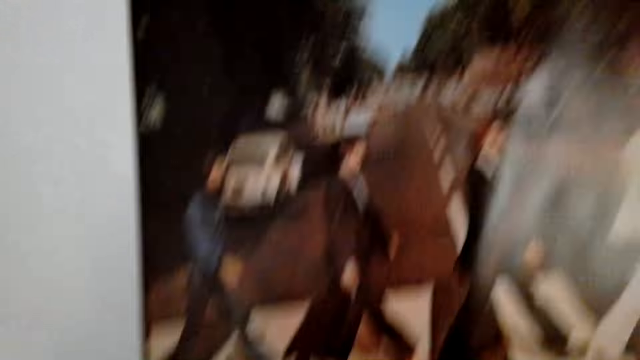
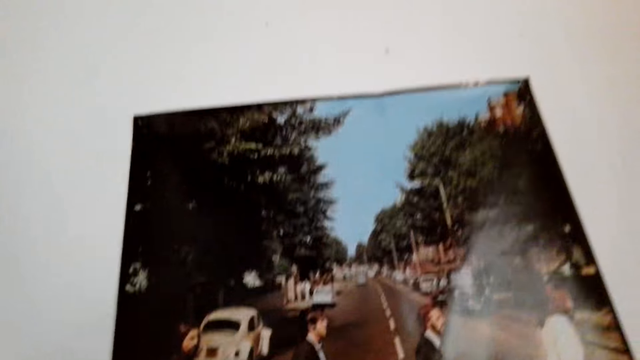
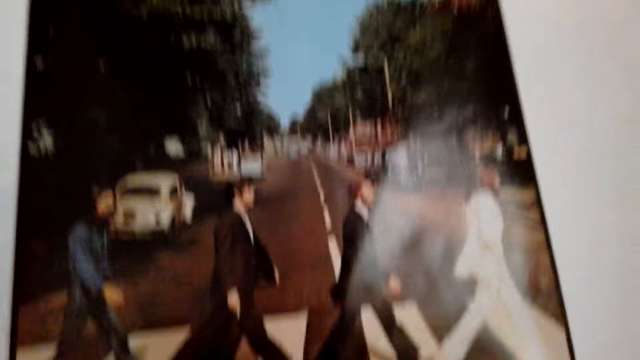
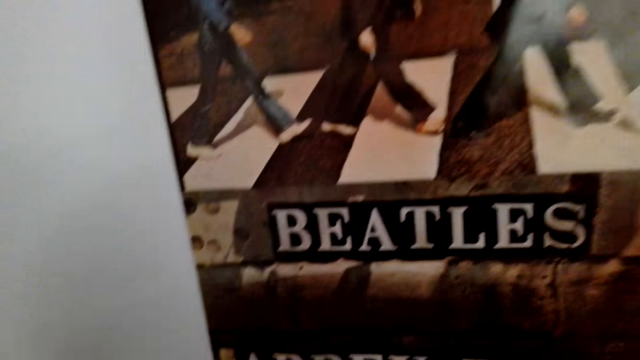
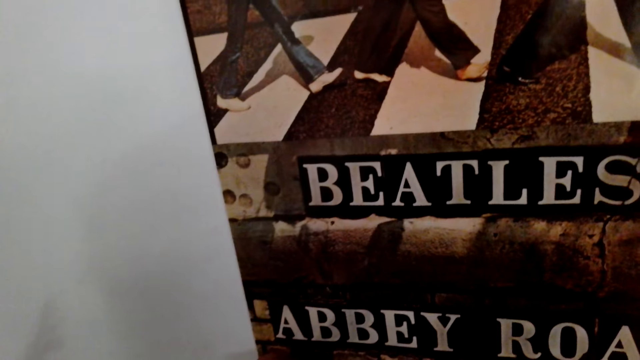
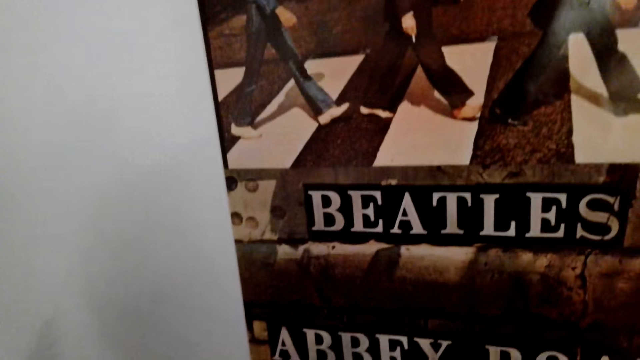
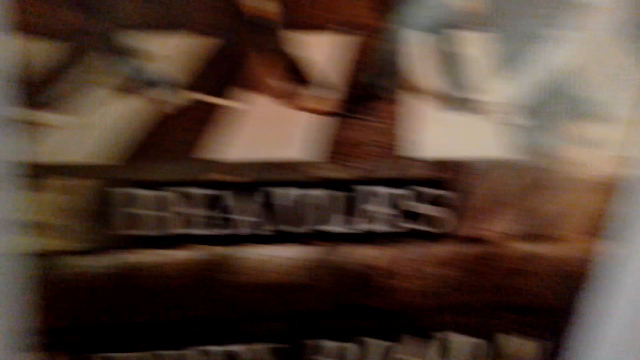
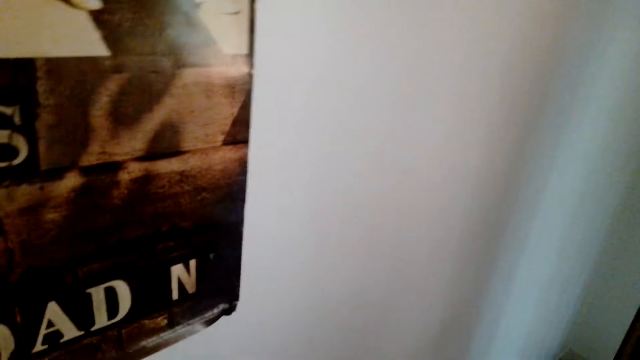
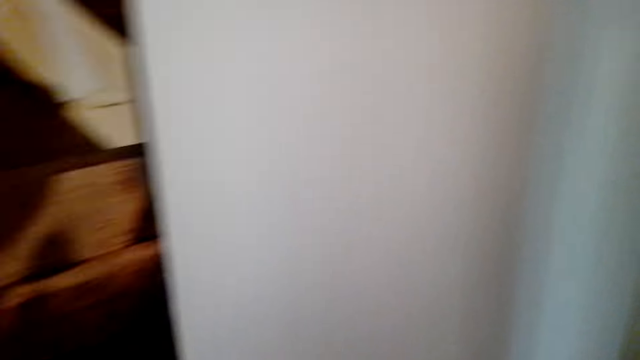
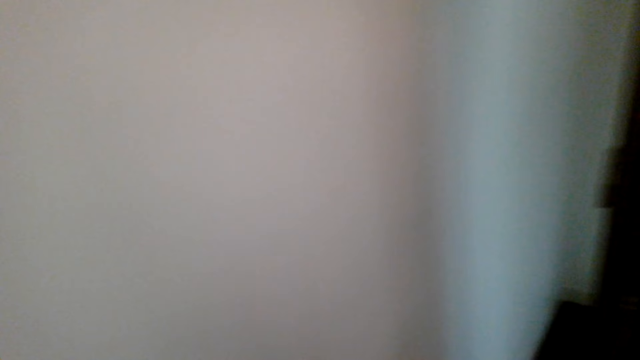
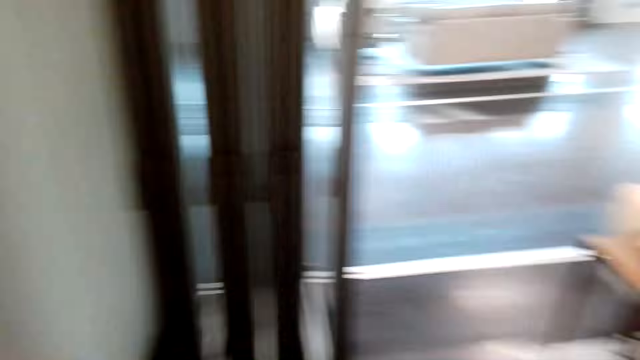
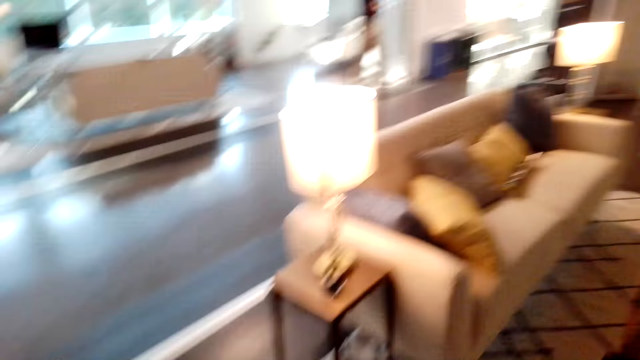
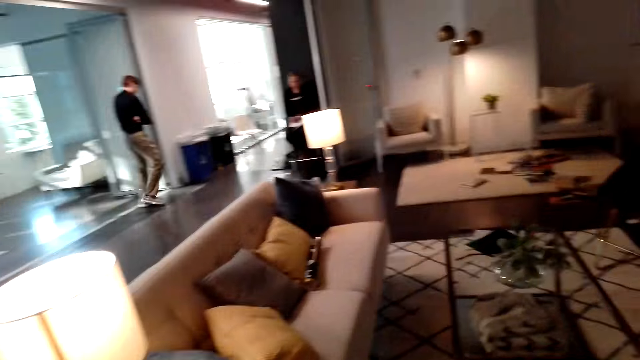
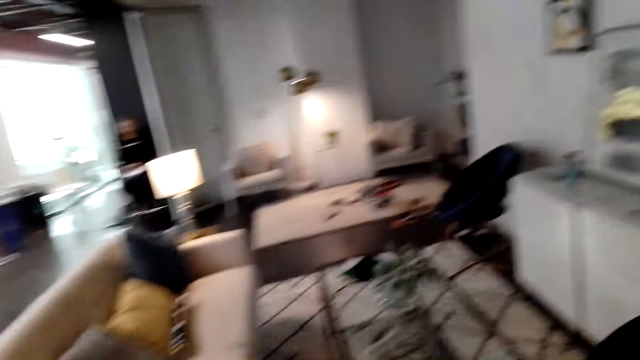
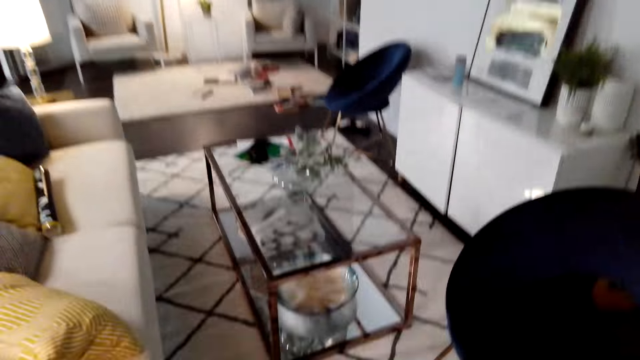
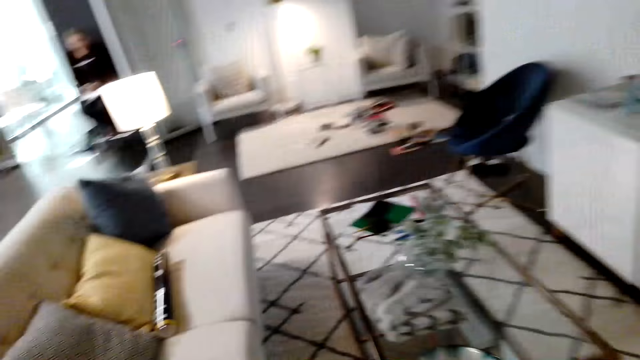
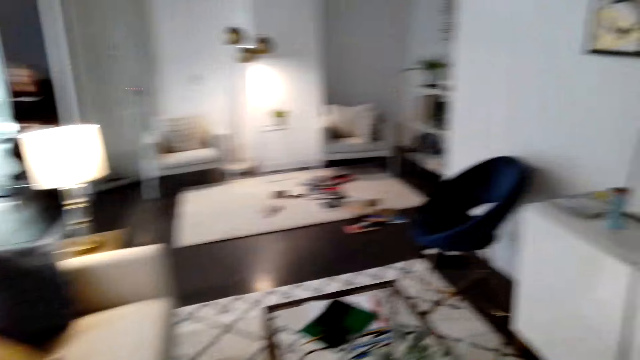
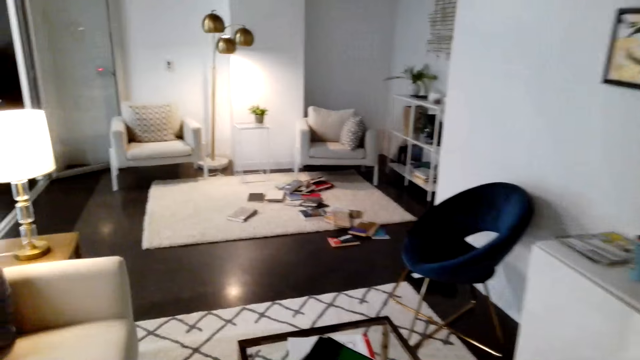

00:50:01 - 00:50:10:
The camera wearer looks around. They walk around. A person walks around.

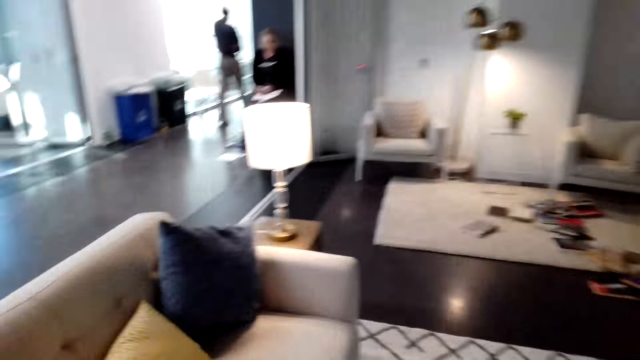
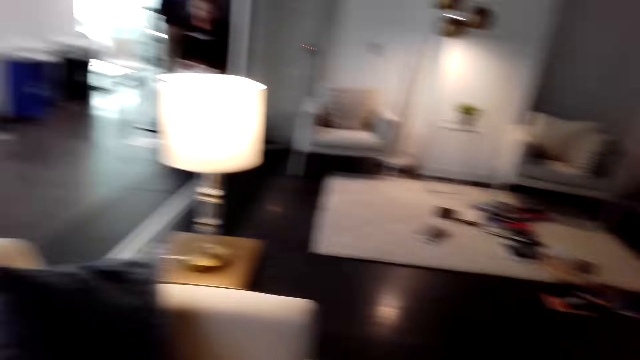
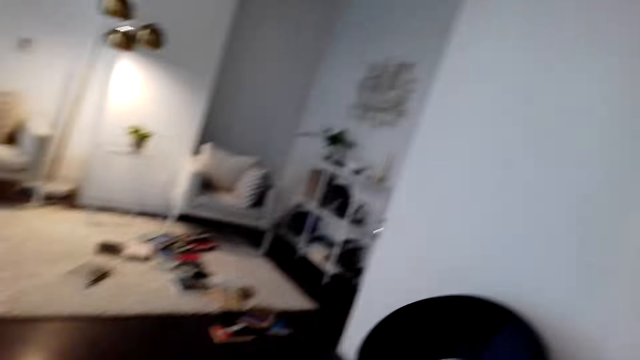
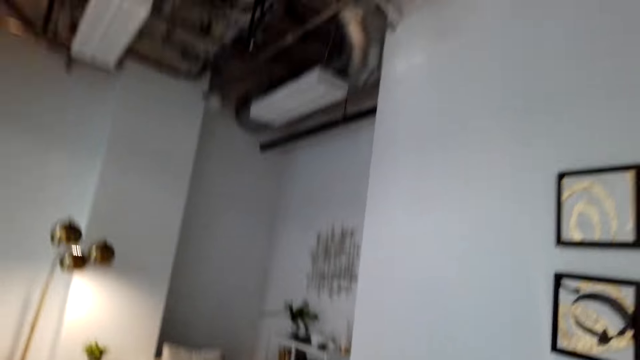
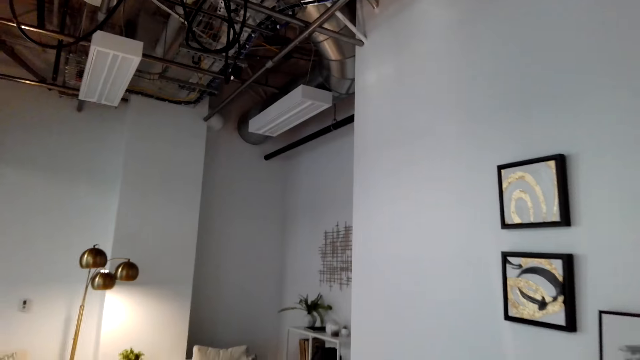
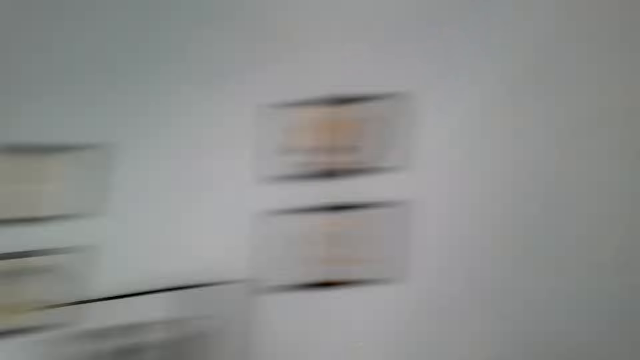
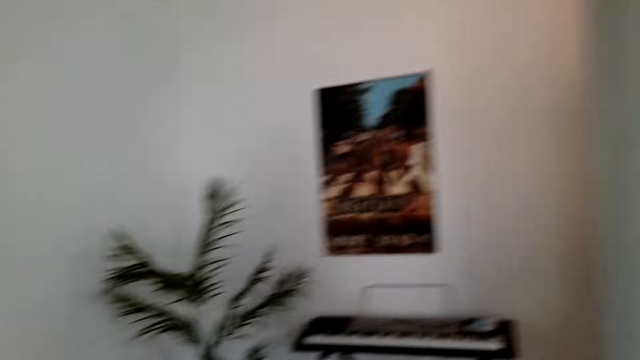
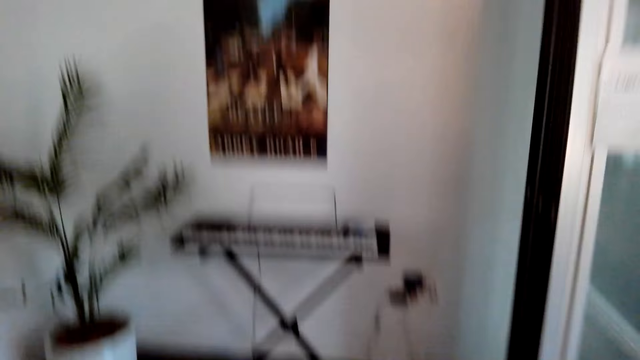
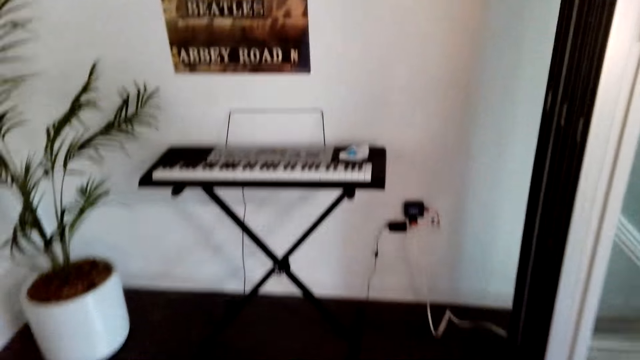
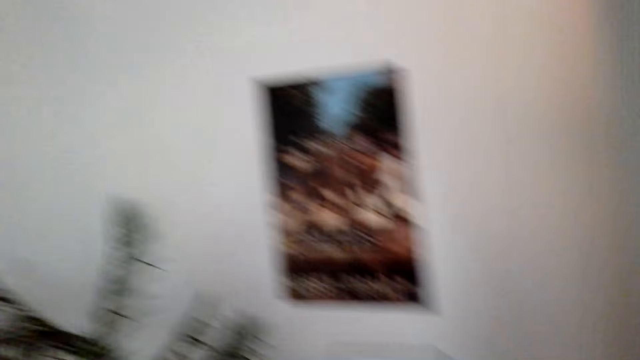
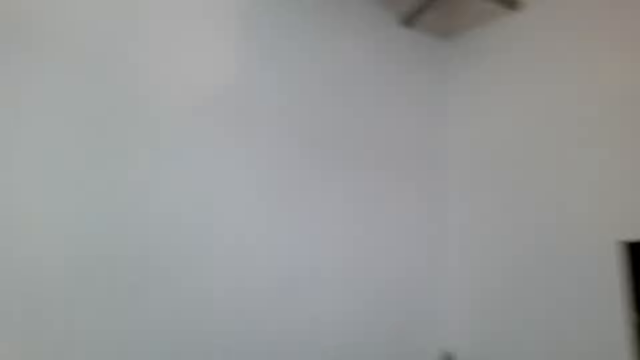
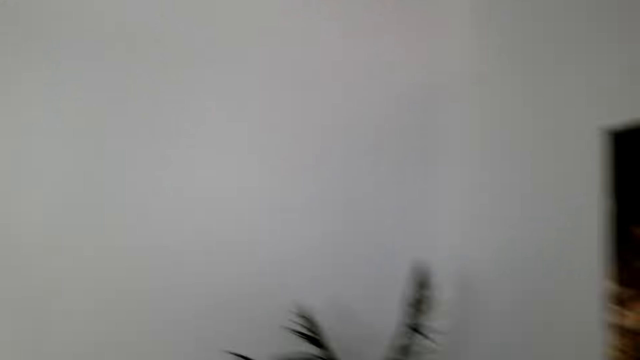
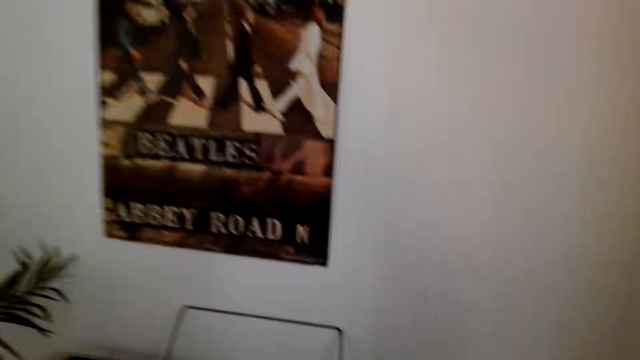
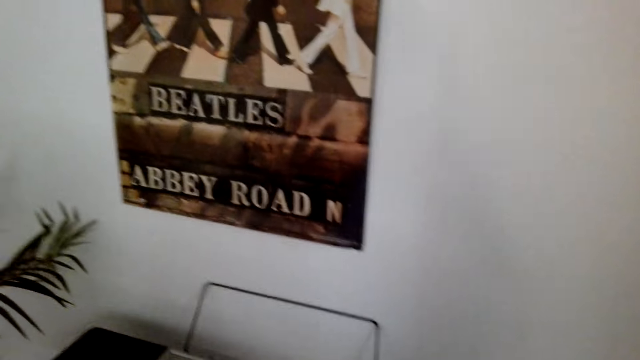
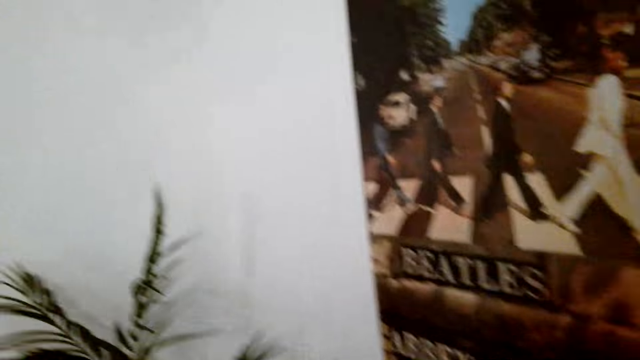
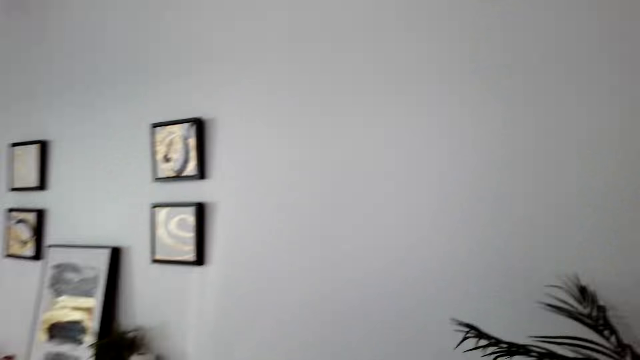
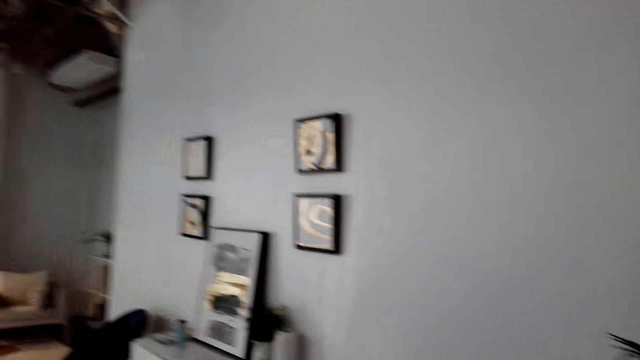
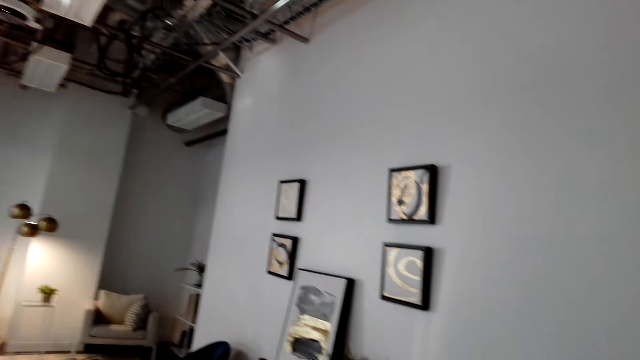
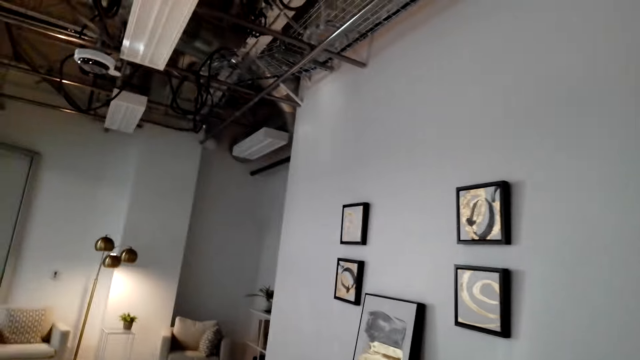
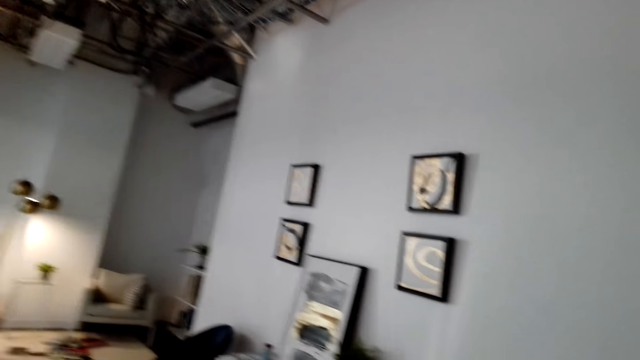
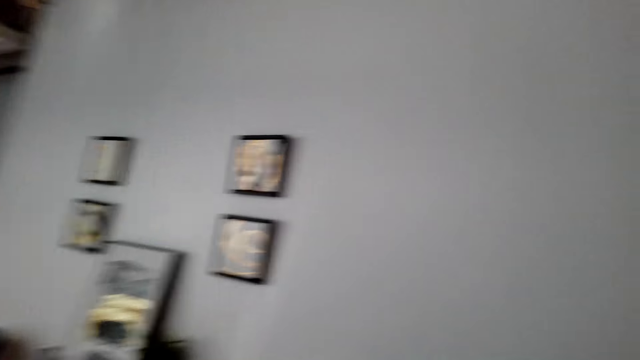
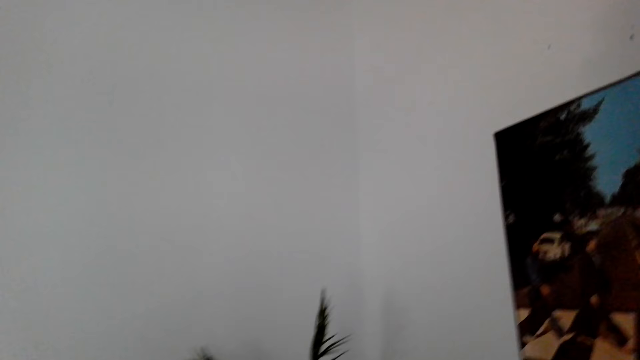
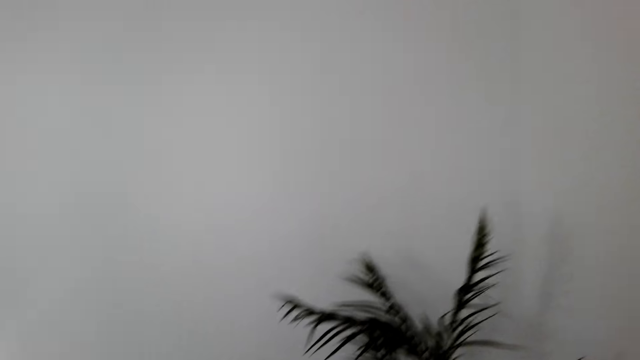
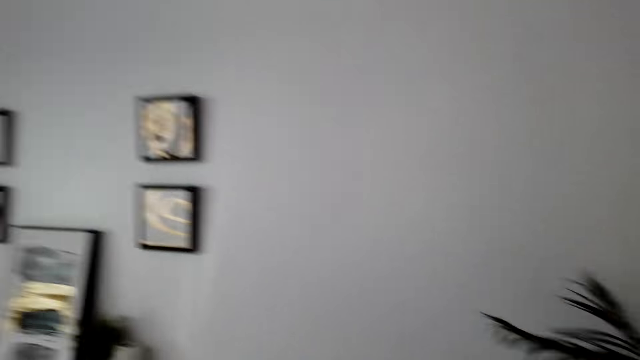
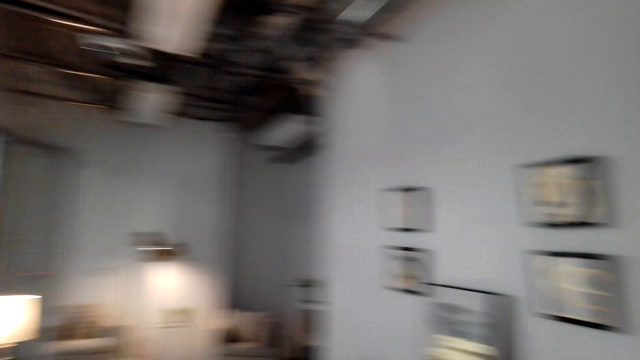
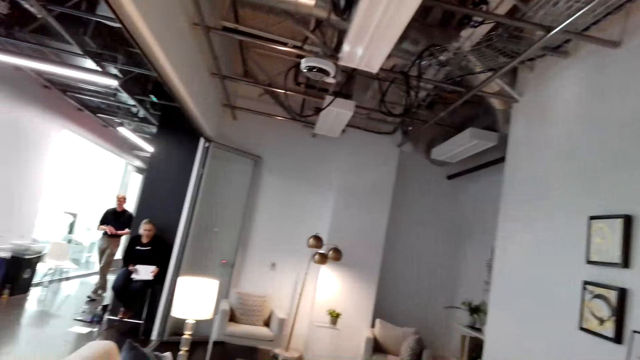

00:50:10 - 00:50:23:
The camera wearer moves around. They look around.
